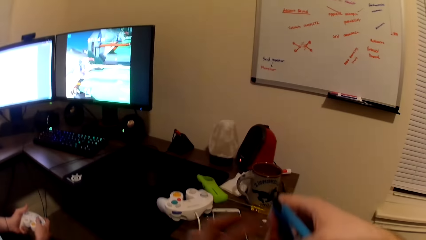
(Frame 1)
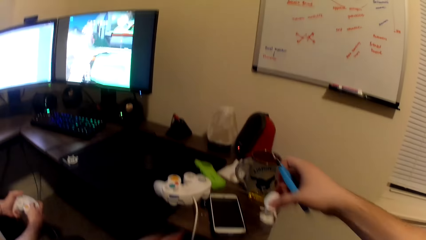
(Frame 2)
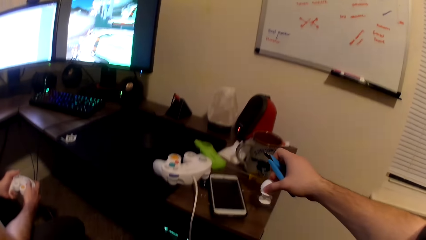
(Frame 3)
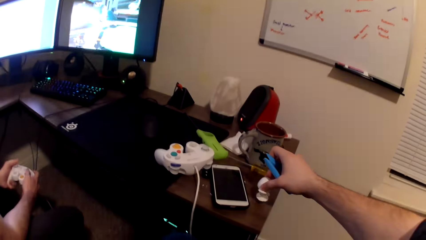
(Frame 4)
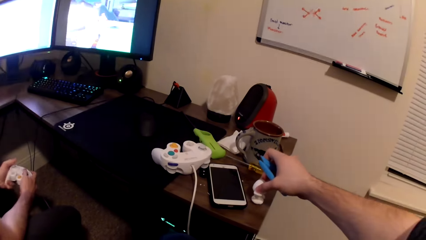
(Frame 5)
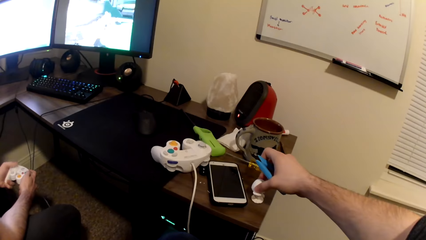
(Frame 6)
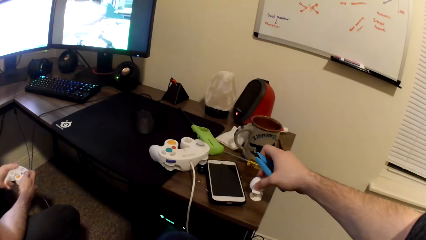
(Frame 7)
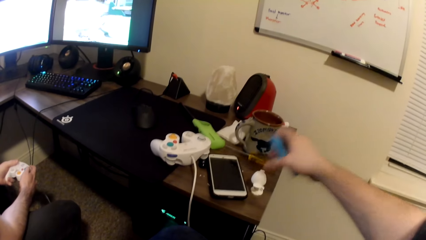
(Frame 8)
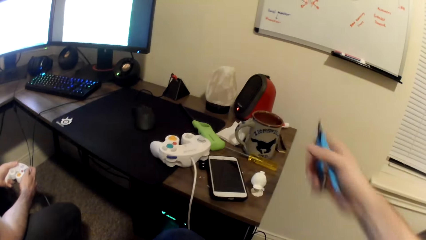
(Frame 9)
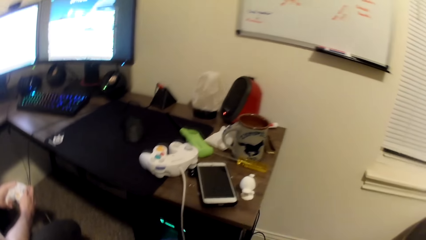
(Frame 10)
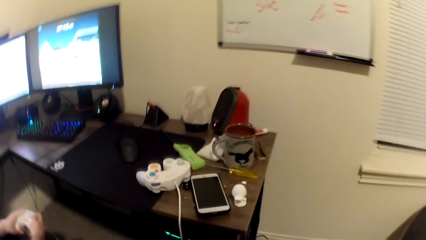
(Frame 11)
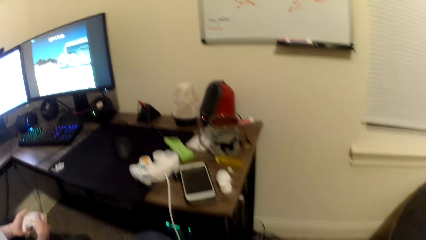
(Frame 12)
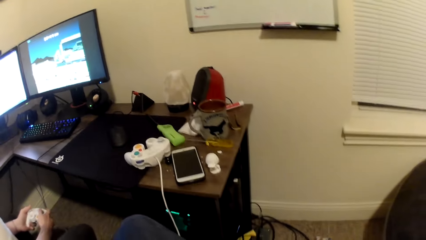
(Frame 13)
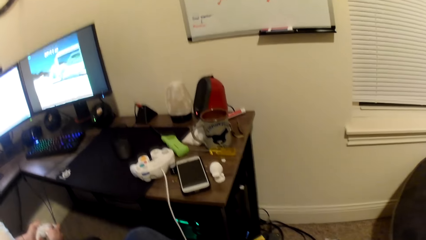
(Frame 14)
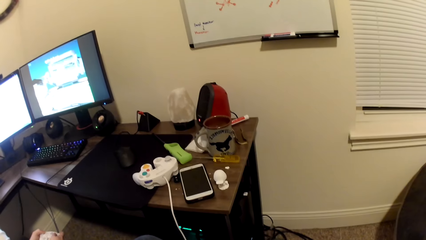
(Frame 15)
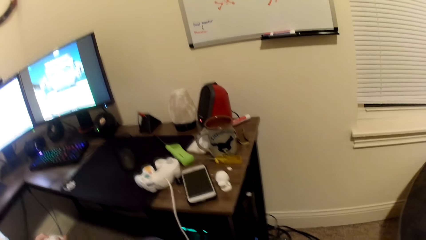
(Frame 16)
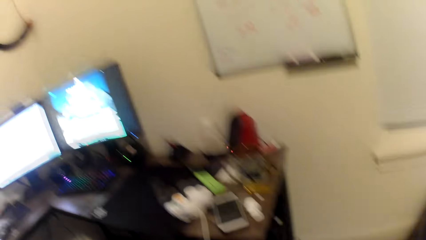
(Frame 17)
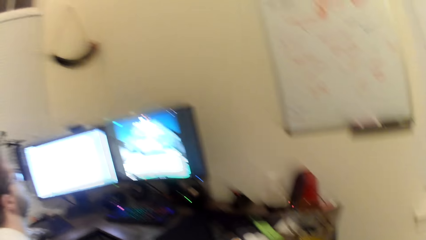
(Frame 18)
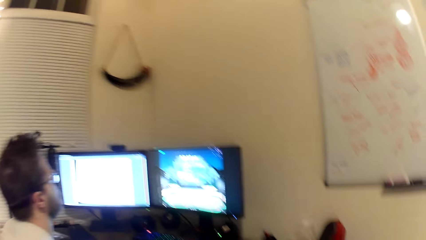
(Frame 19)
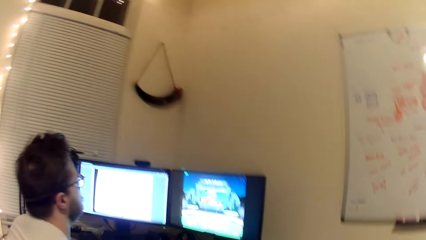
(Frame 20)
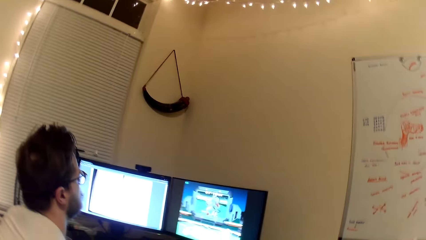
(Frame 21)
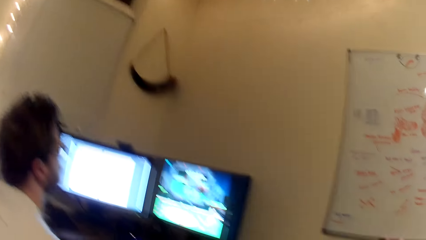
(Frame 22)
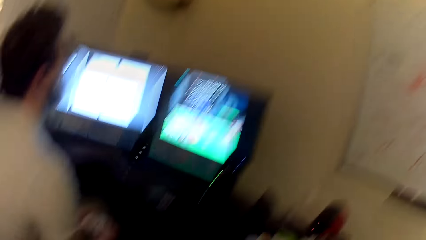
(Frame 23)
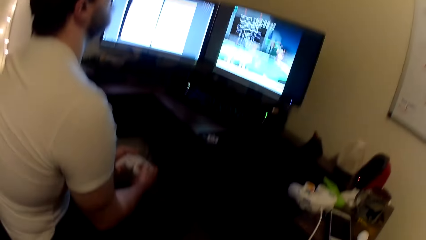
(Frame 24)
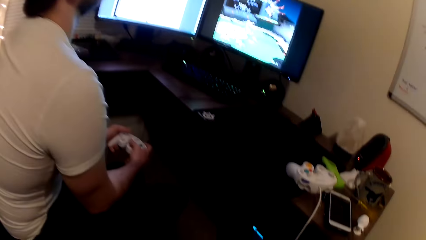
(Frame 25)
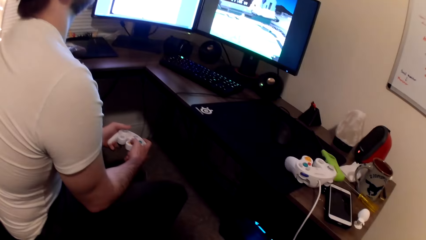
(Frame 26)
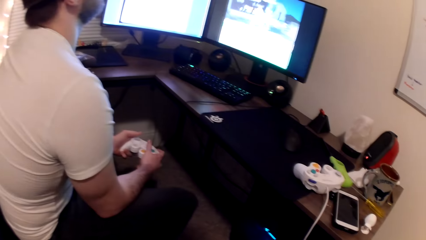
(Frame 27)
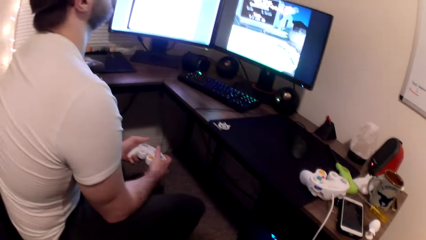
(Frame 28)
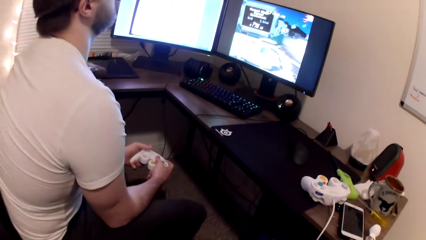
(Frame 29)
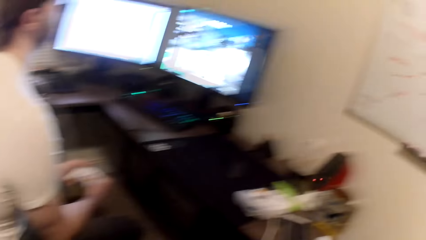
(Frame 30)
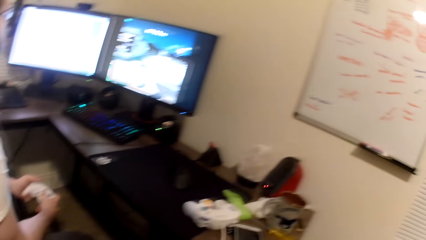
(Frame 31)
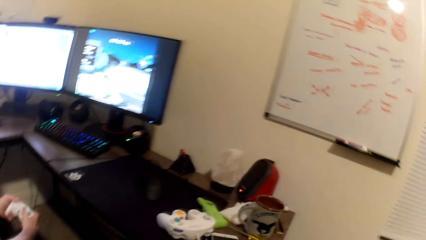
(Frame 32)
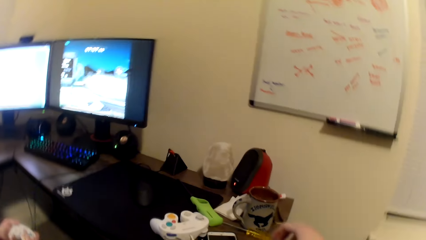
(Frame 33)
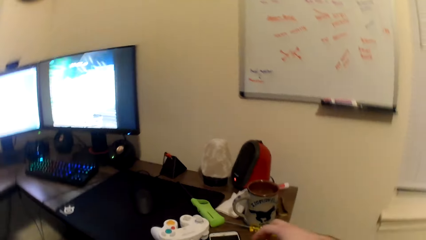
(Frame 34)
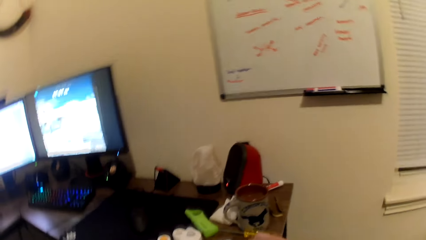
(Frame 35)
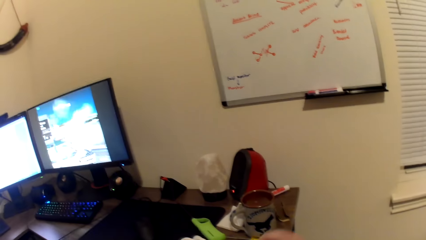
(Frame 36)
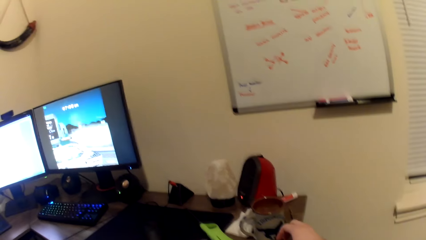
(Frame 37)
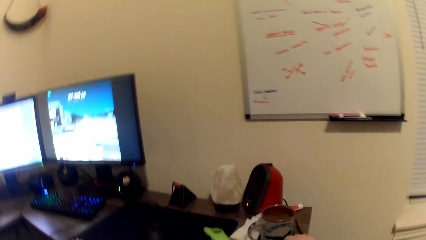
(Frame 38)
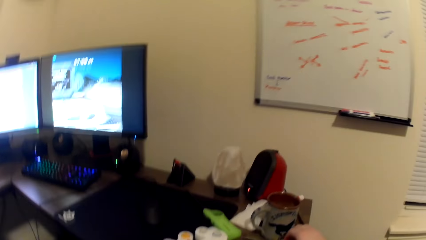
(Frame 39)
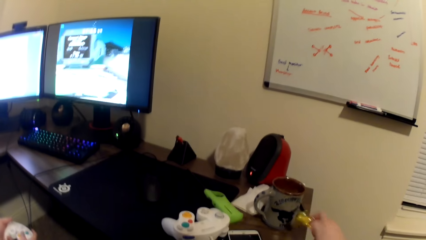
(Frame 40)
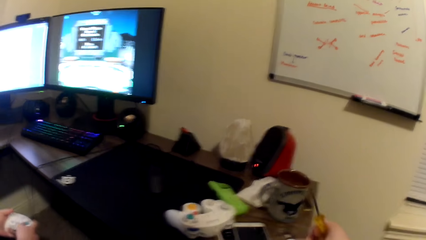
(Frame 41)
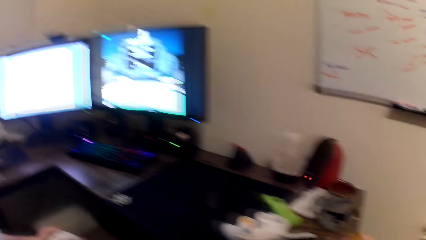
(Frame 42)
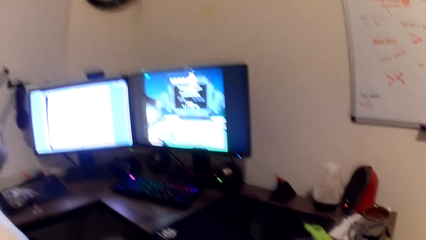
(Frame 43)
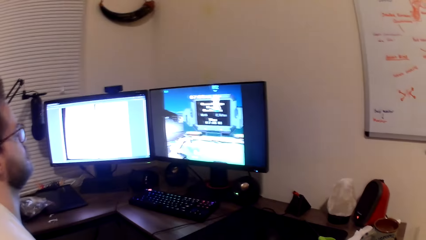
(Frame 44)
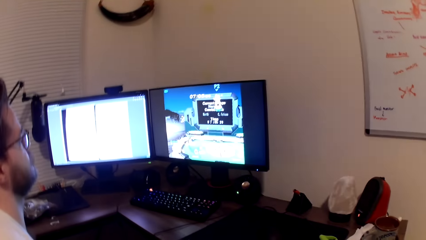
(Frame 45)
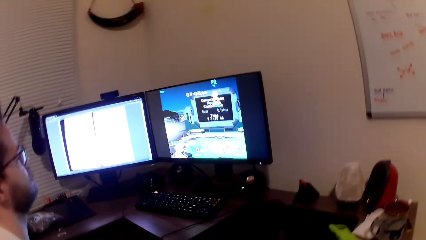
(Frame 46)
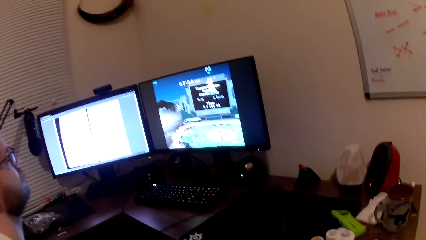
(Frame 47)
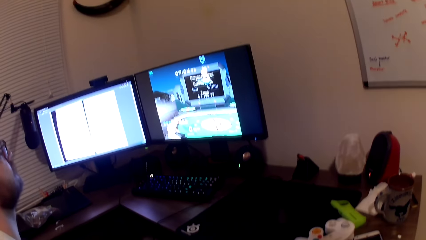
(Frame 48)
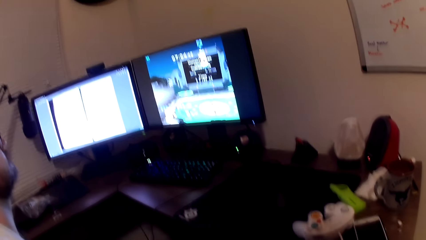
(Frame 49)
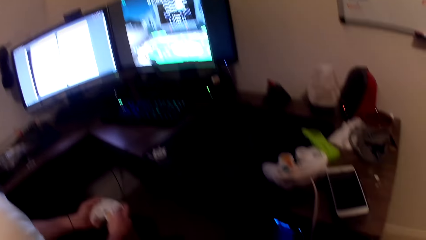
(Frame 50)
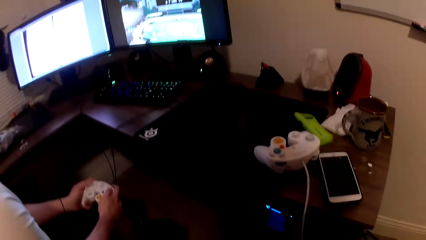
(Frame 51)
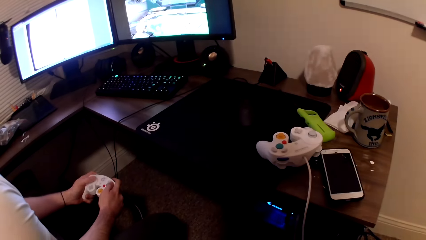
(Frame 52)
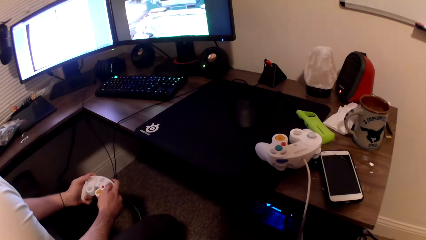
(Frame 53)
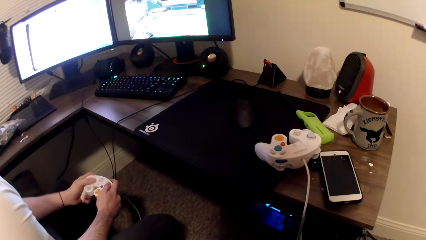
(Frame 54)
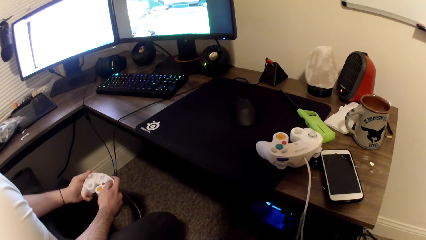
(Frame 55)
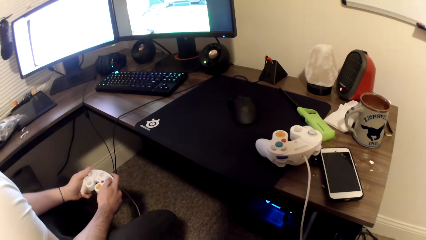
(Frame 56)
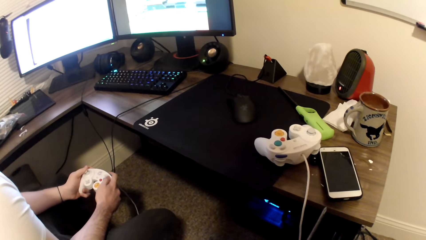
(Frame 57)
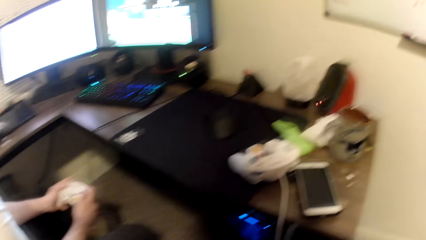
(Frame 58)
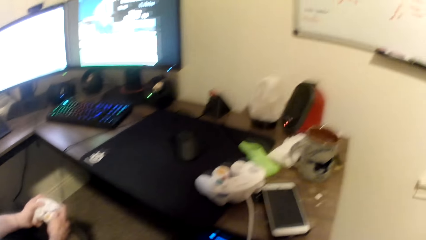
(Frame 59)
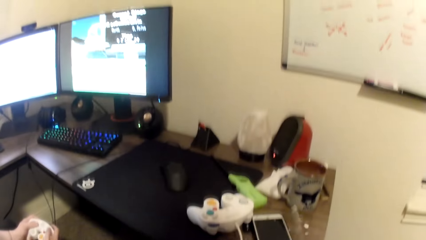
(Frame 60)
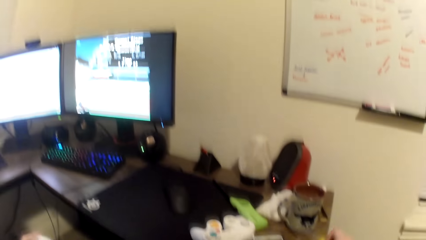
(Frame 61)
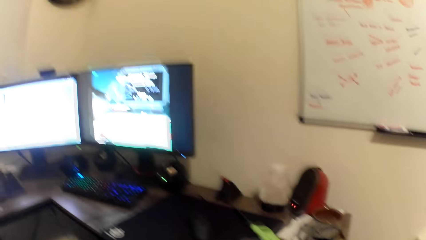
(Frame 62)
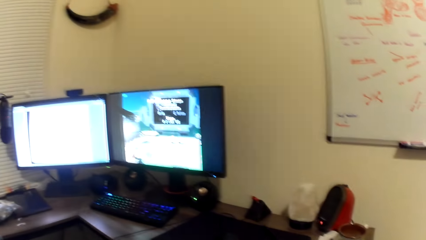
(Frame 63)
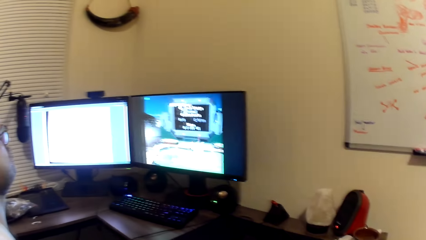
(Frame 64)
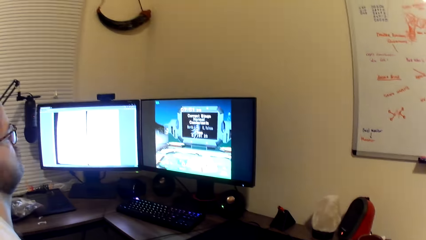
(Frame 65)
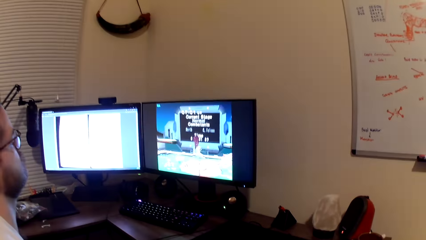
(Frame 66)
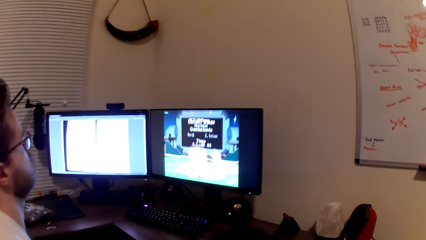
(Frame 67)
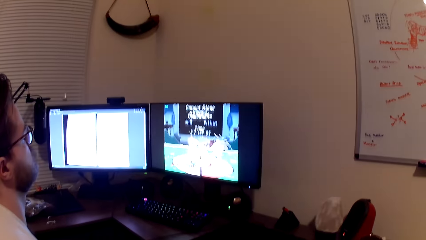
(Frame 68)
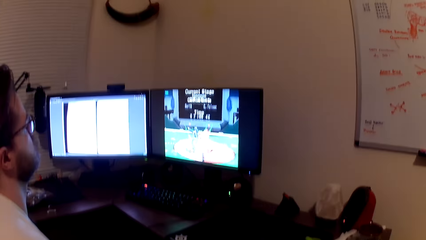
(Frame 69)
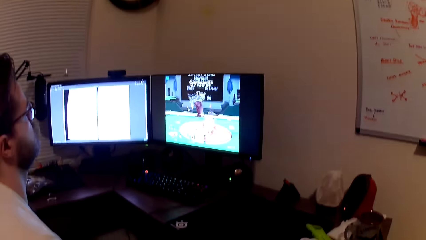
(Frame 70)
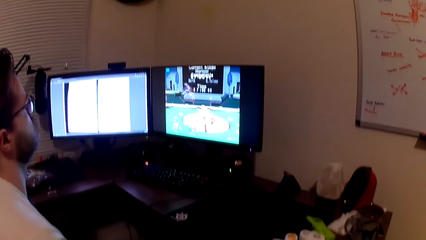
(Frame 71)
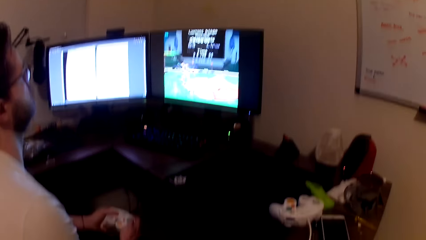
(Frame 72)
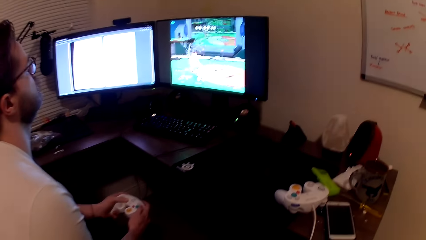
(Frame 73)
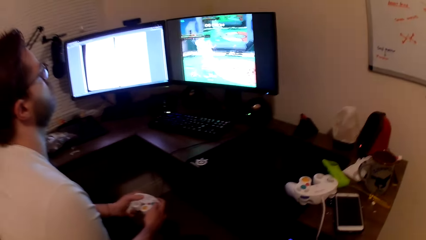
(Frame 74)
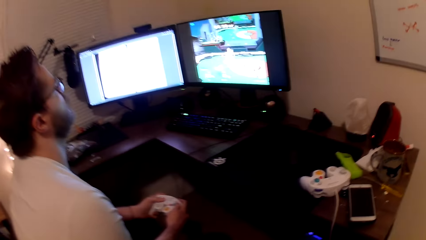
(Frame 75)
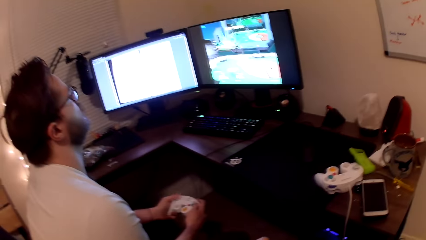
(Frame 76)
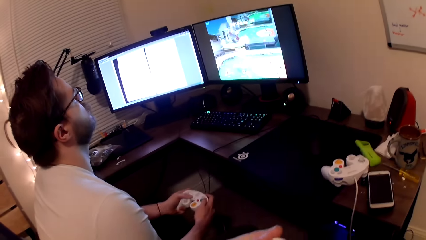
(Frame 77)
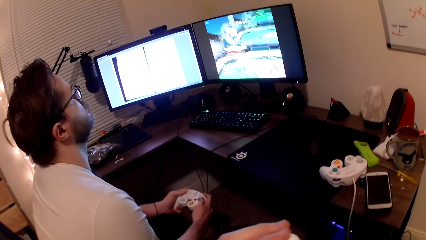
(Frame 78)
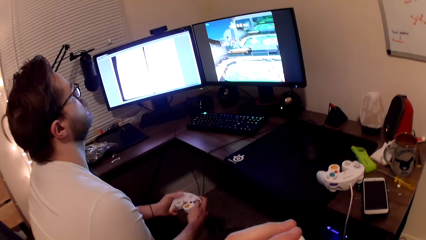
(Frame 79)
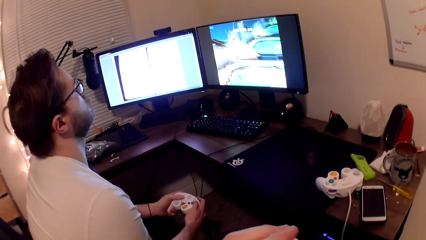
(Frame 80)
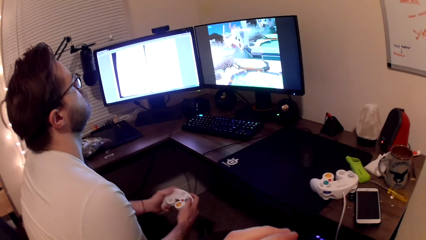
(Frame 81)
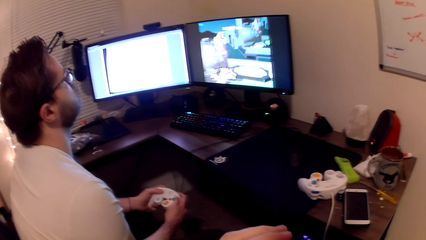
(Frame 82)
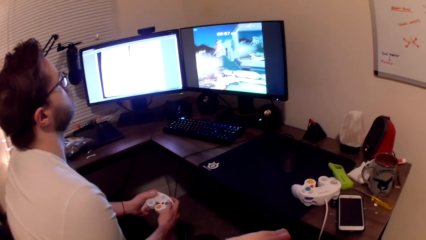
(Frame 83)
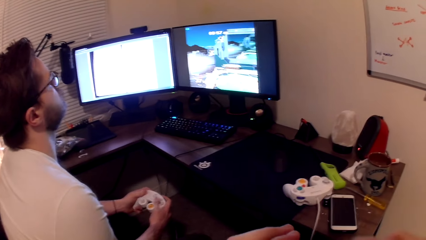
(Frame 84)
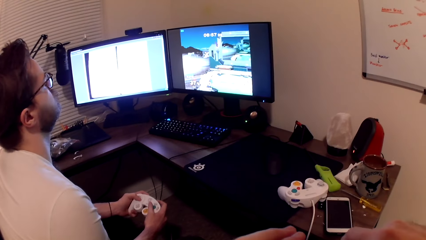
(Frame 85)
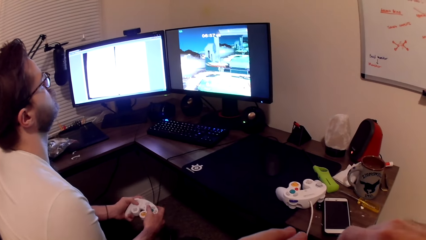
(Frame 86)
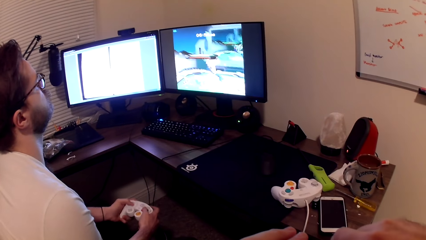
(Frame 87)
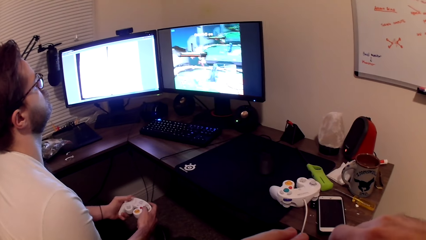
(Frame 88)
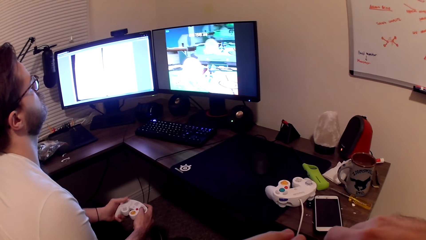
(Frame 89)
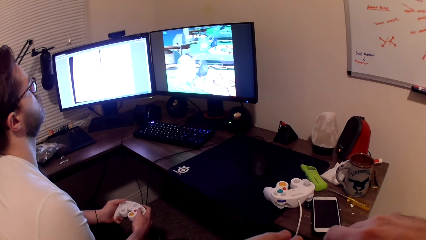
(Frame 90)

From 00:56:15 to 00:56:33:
The camera wearer passes the Styrofoam sculpture to his right hand. He drops the Styrofoam sculpture onto the table. He picks up a screwdriver from the table with his right hand. He drops the screwdriver onto the table.
